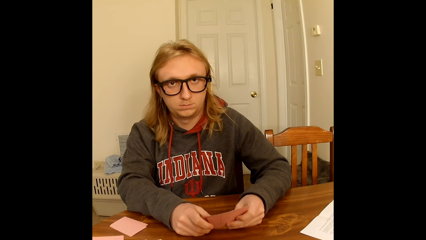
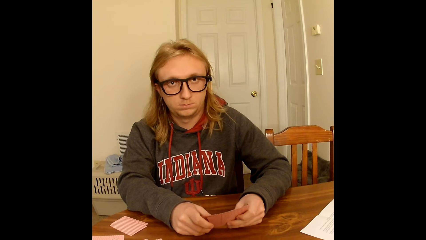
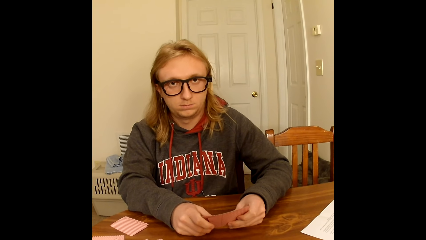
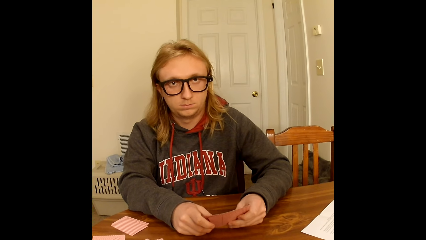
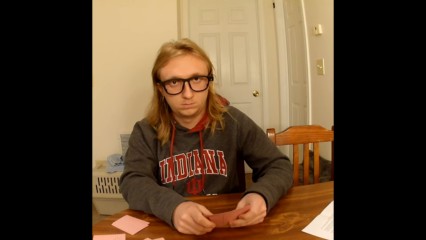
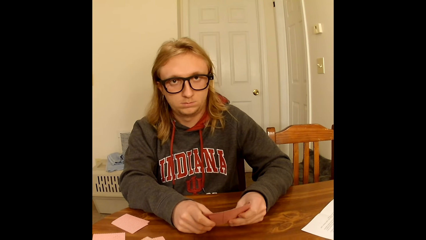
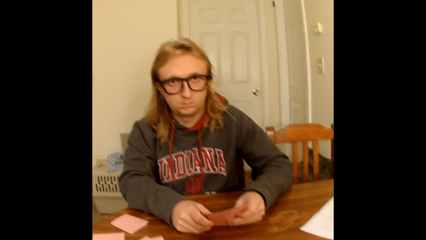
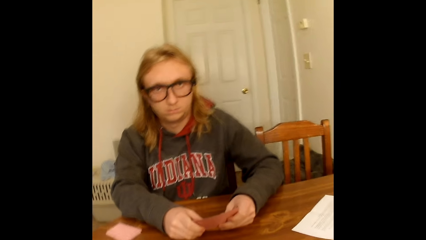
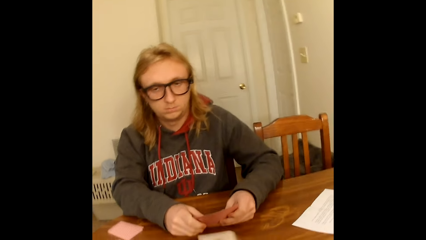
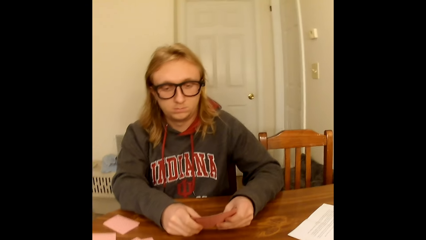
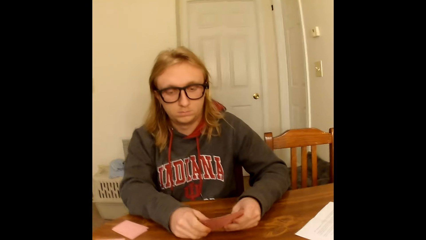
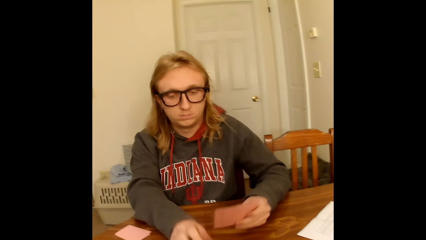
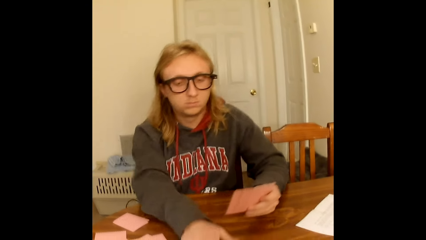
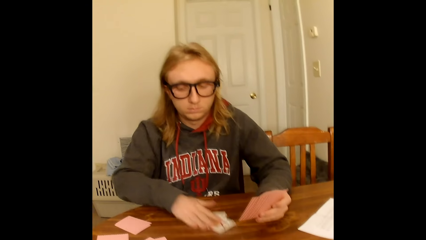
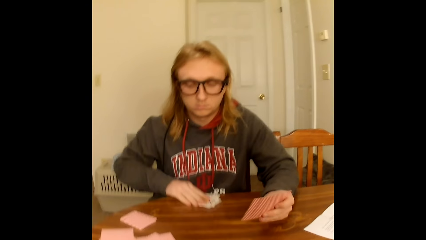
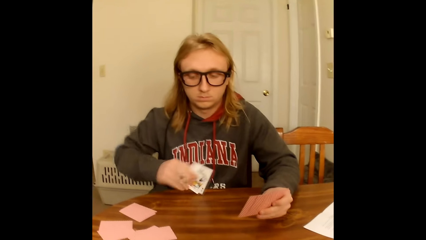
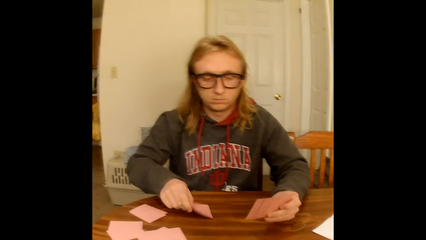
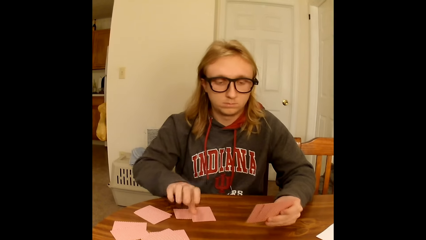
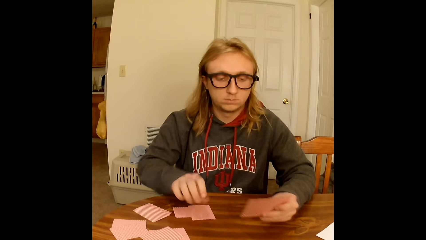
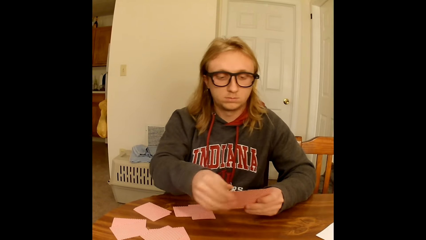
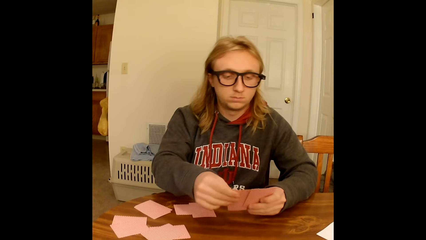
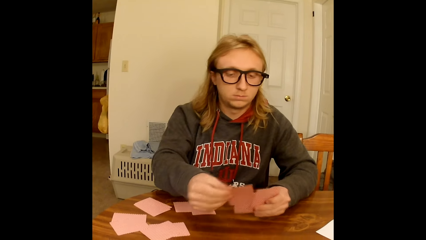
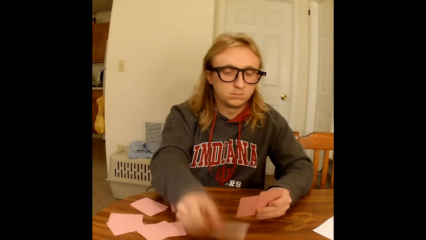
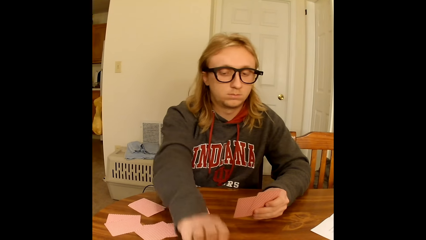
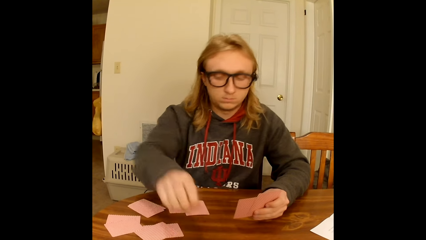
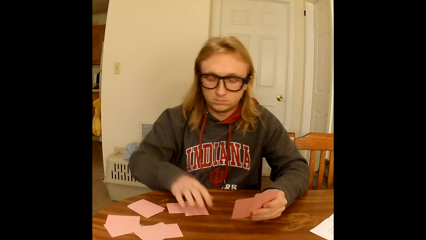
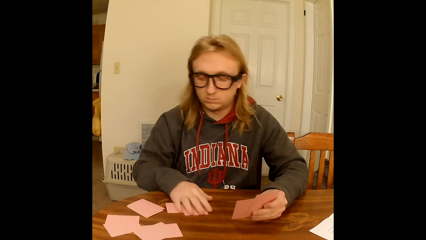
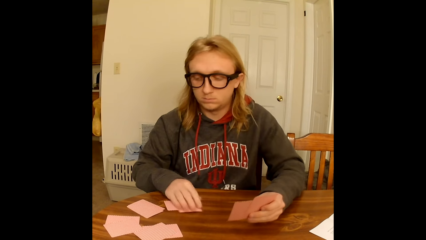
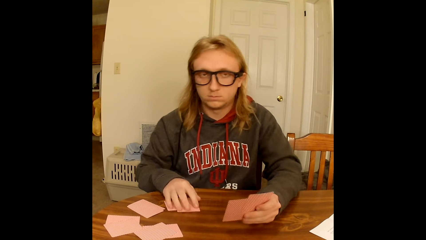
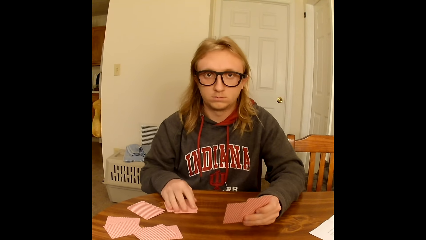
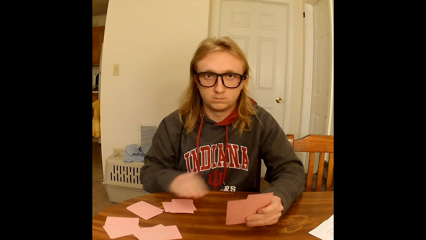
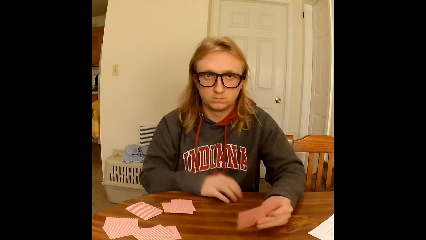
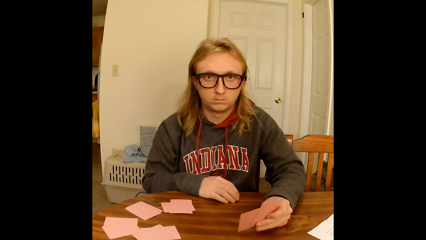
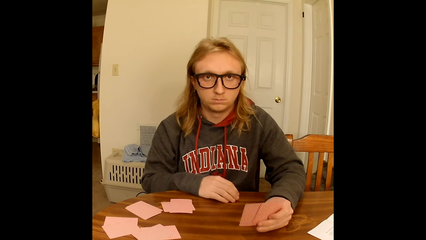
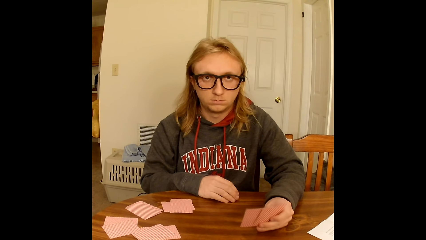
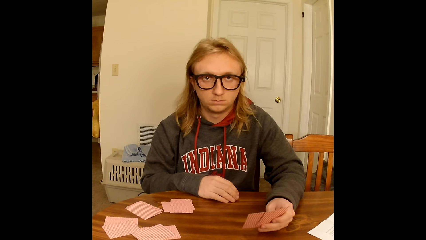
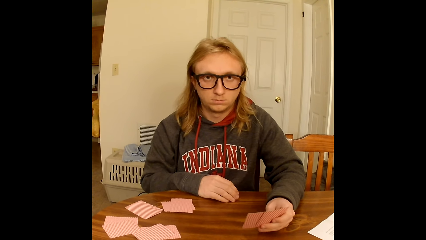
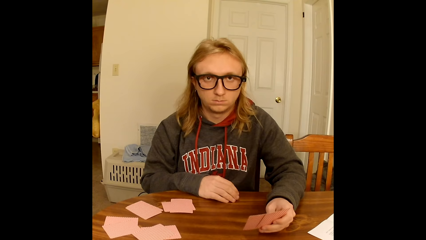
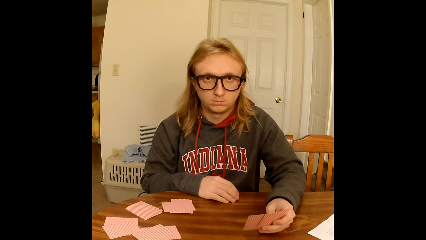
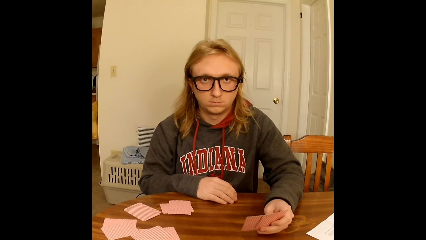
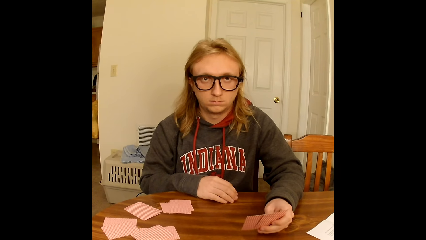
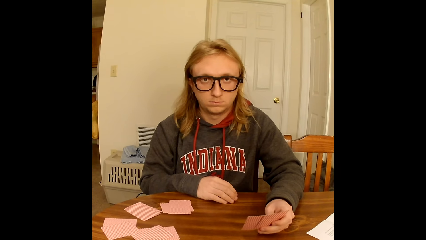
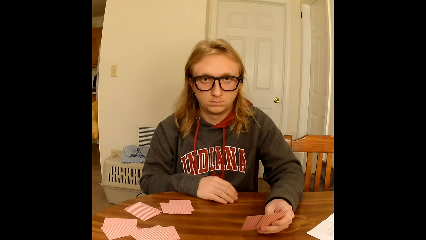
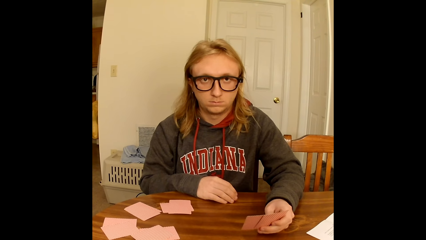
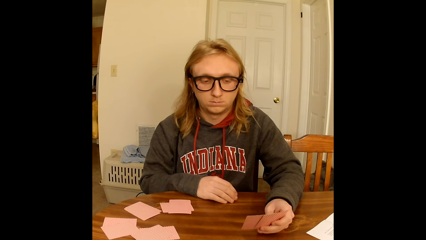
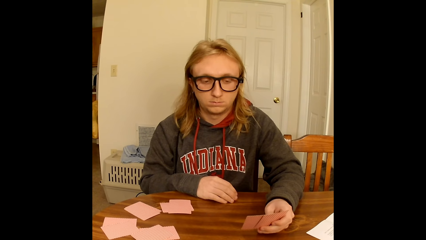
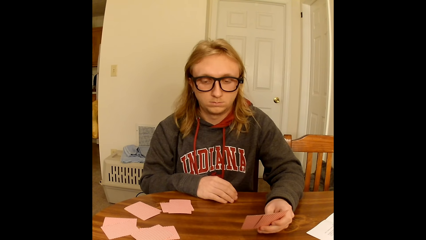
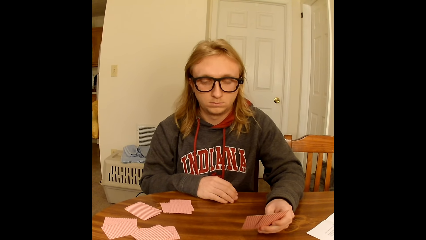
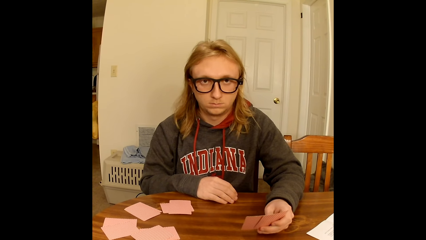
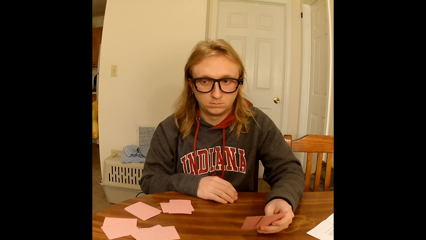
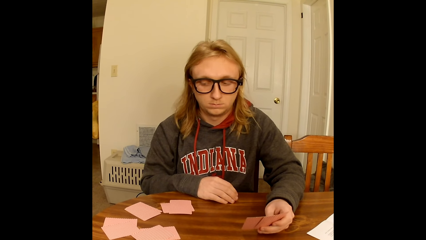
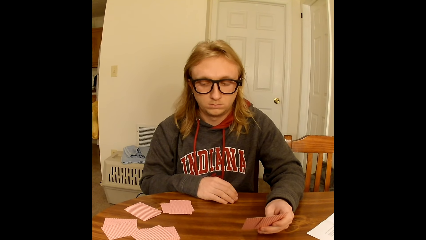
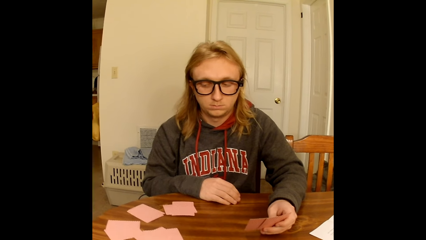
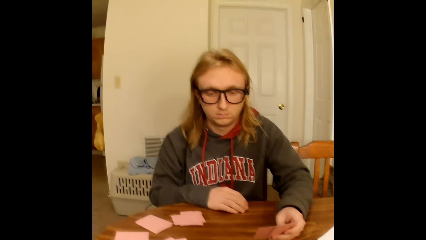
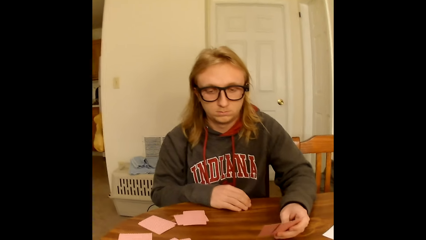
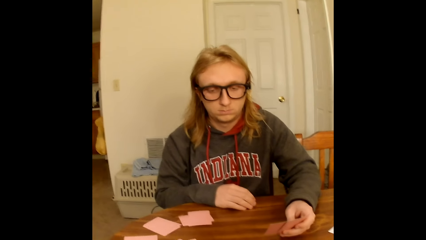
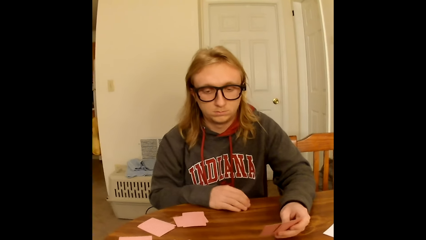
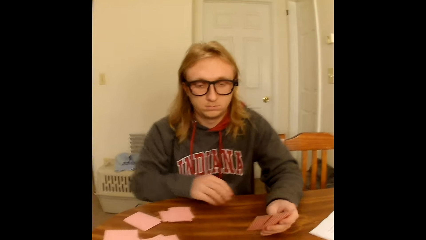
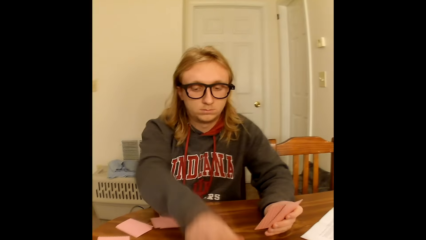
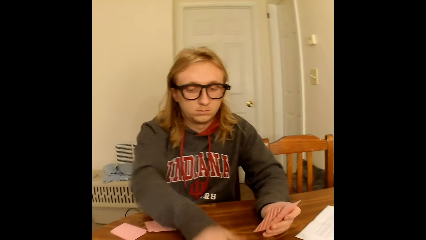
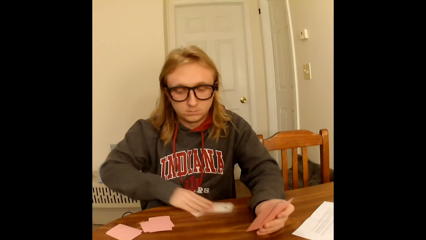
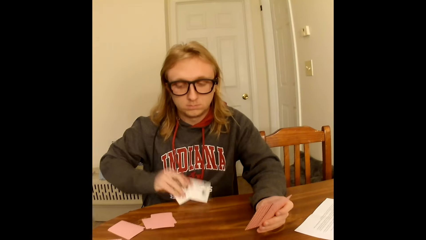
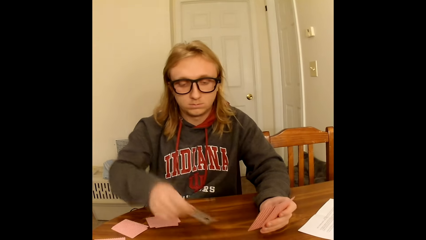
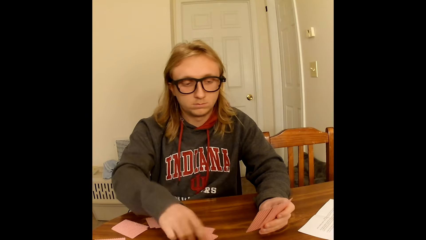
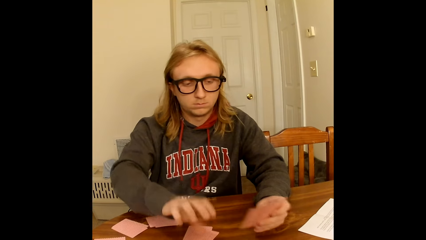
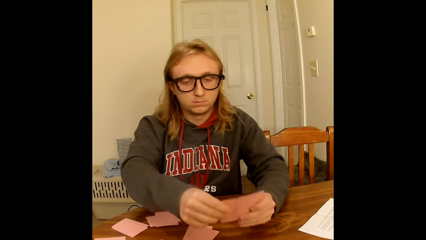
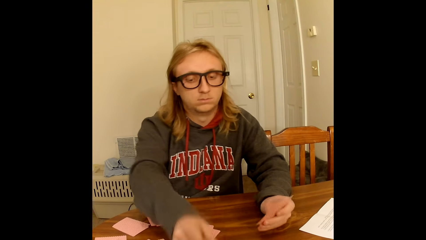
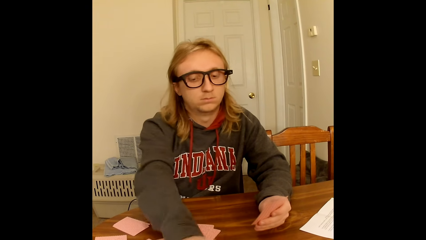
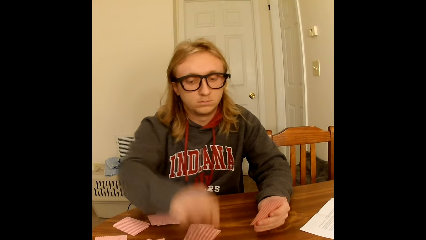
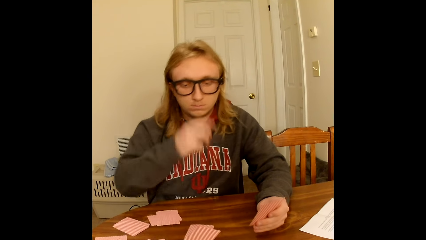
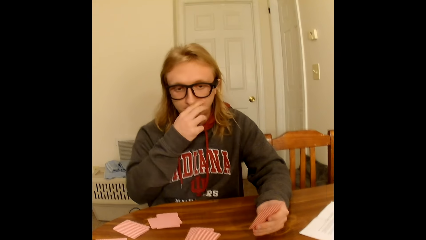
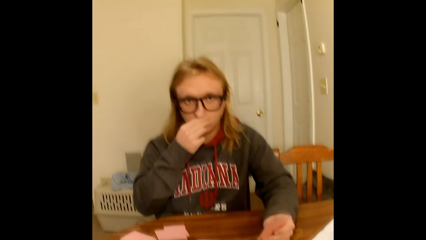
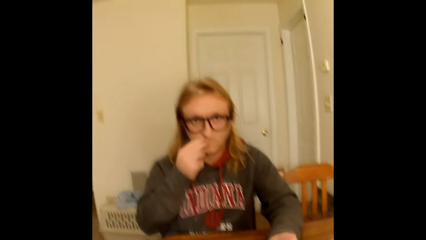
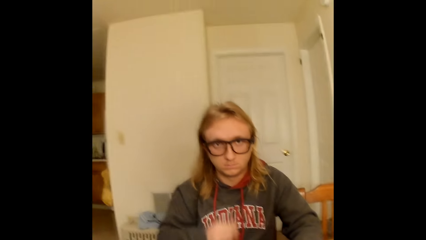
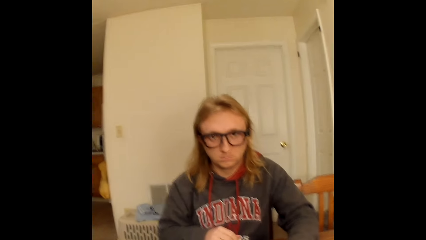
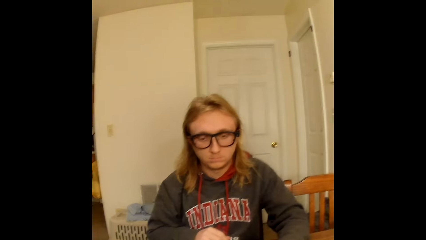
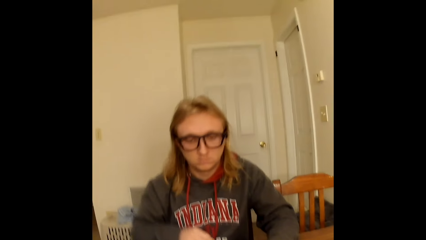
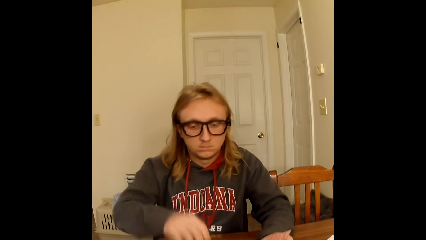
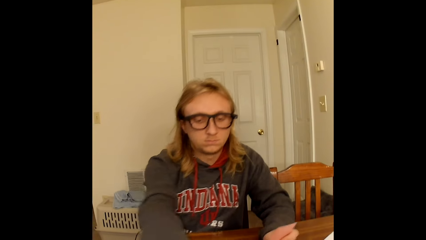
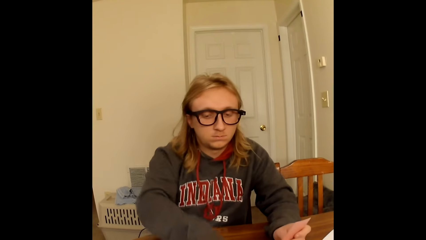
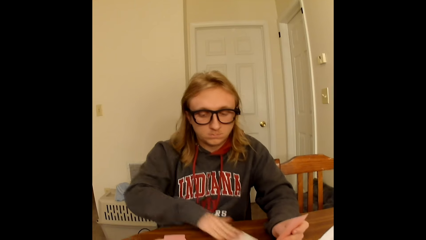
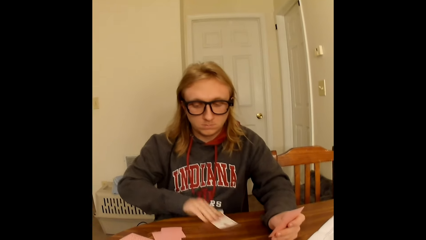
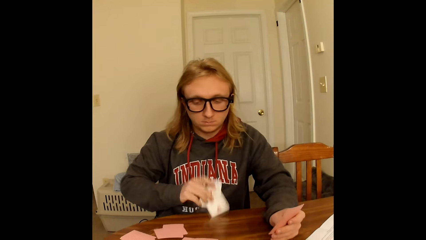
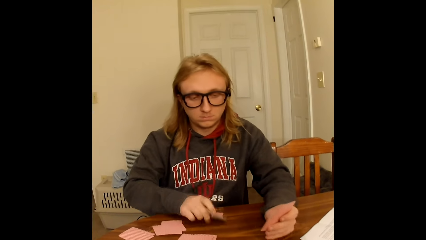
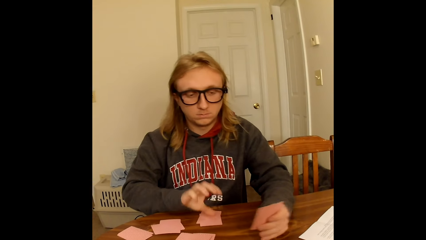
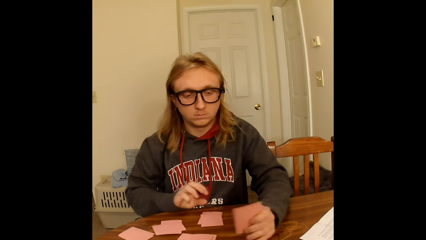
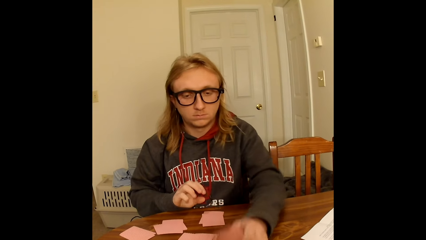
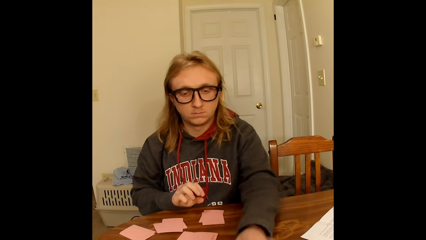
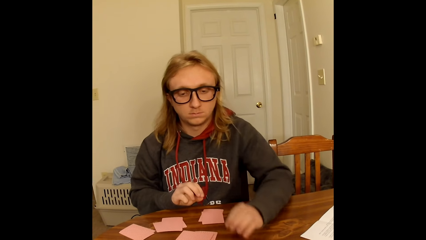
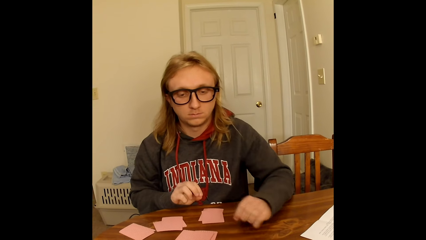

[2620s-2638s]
A man takes the deck of face up playing cards from the table with his right hand. He places the deck of playing cards in his right hand face down on the table. He holds the deck of playing cards with both hands. He picks a card. He places a playing card face up from the deck of playing cards in his hand on the table with his right hand. He touches a face down playing card on the table with his right hand. He moves the cards. He touches the table with his right hand. He repositions a hand. He takes the deck of face up playing cards from the table with his right hand. He places the deck of playing cards in his right hand face down on the table. He holds the deck of playing cards with both hands. He places a playing card face up from the deck of playing cards in his hand on the table with his right hand. He picks a card. He touches his face with his right hand. He removes his right hand from his face. He takes the deck of face up playing cards from the table with his right hand. He places the deck of playing cards in his right hand face down on the table. He places the deck of playing cards in his left hand face down on the table.
